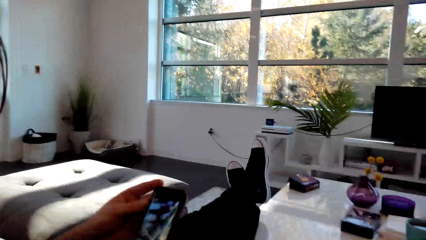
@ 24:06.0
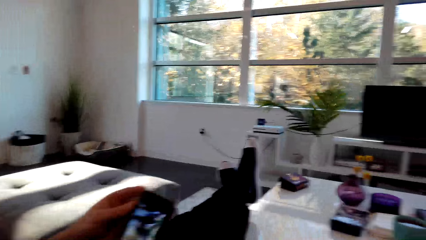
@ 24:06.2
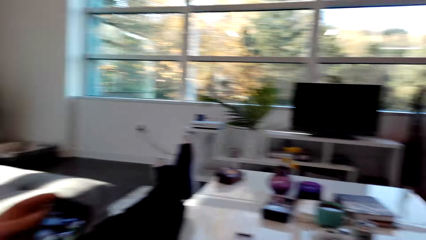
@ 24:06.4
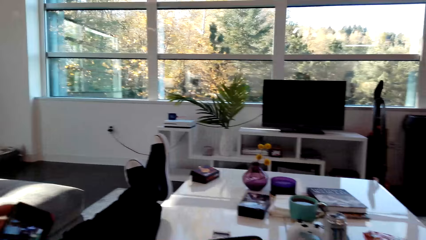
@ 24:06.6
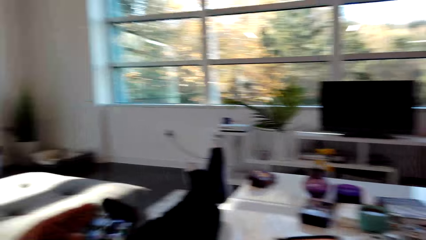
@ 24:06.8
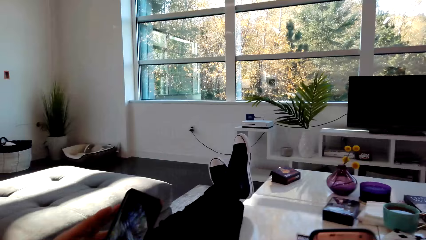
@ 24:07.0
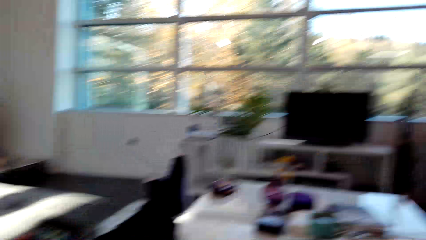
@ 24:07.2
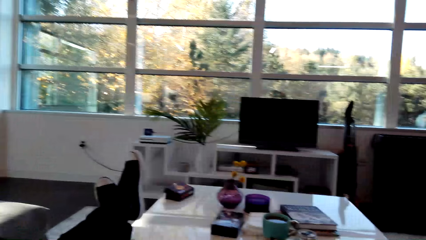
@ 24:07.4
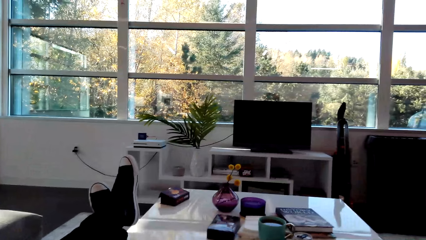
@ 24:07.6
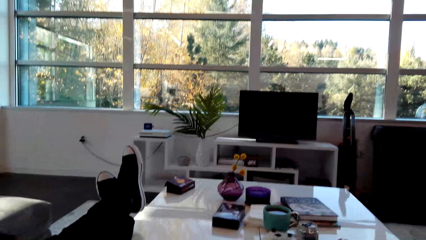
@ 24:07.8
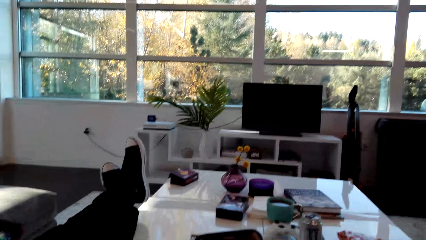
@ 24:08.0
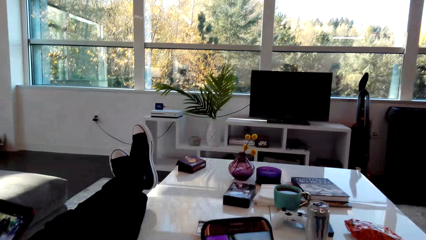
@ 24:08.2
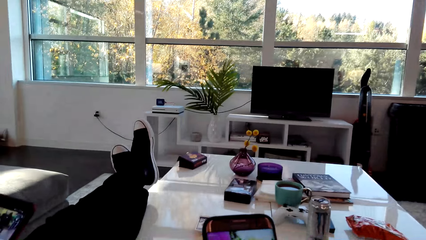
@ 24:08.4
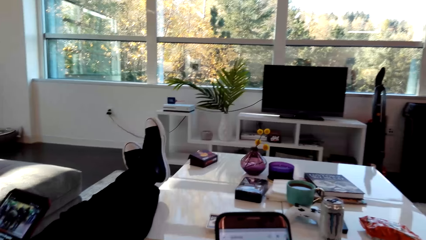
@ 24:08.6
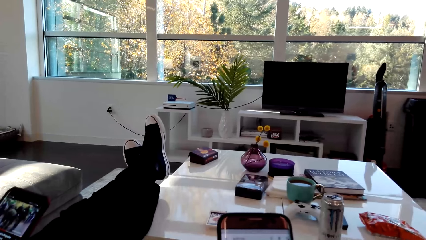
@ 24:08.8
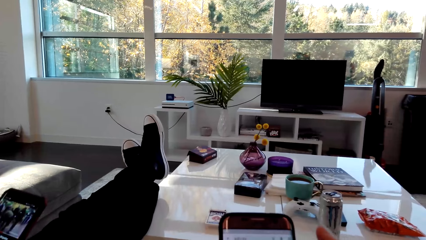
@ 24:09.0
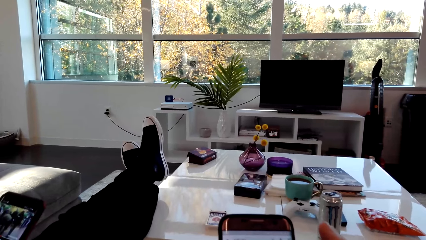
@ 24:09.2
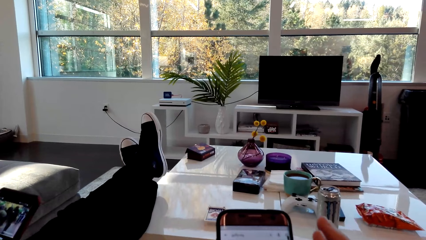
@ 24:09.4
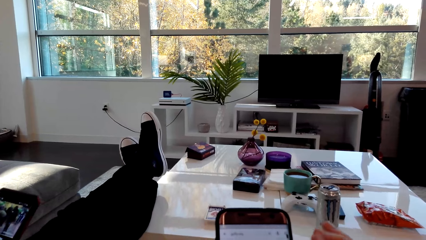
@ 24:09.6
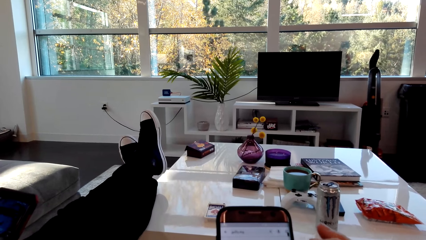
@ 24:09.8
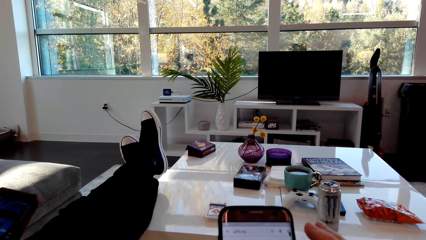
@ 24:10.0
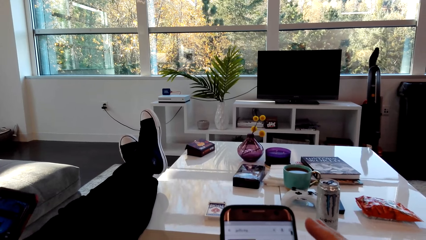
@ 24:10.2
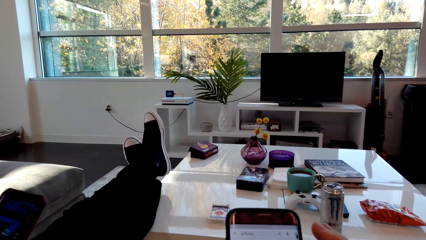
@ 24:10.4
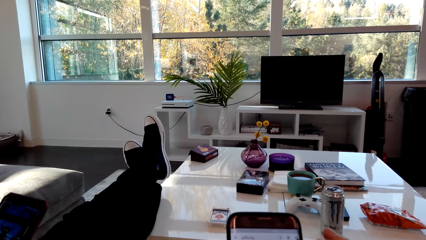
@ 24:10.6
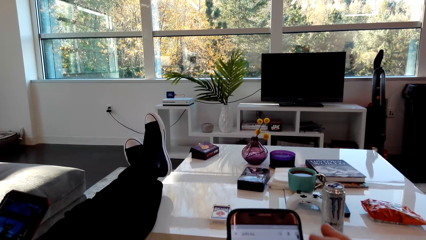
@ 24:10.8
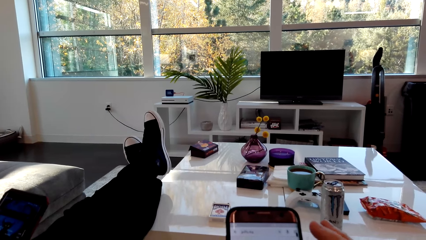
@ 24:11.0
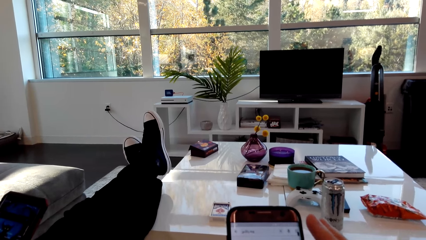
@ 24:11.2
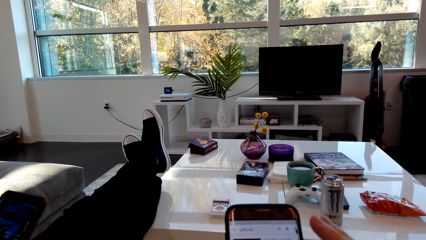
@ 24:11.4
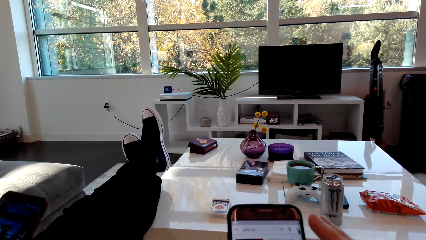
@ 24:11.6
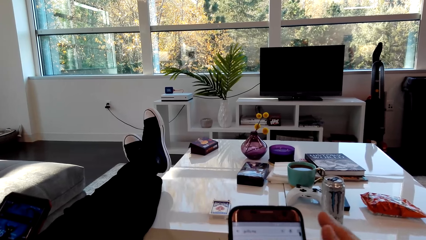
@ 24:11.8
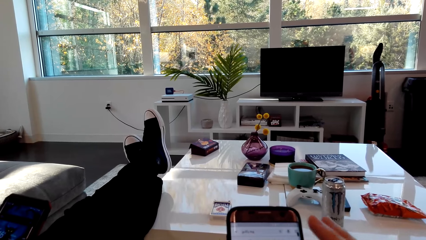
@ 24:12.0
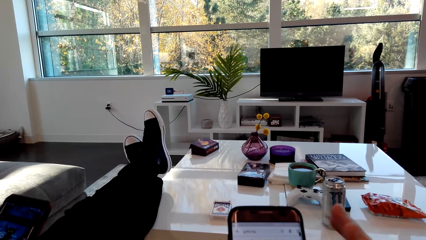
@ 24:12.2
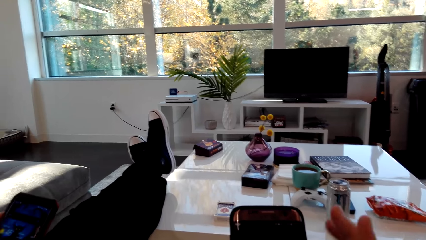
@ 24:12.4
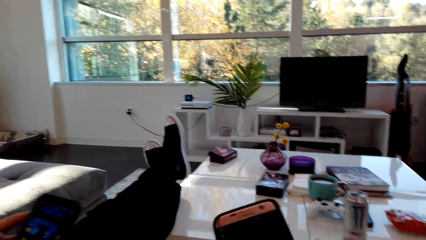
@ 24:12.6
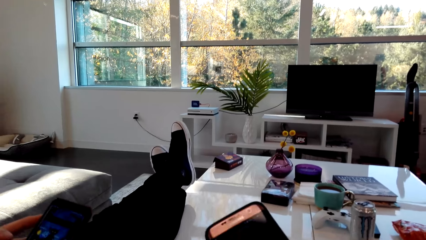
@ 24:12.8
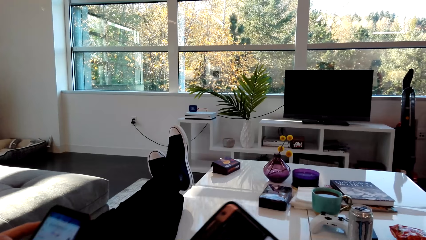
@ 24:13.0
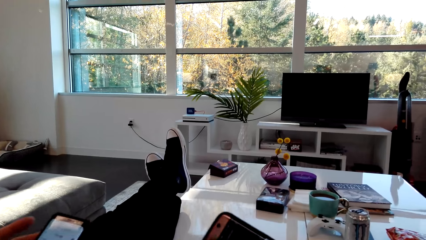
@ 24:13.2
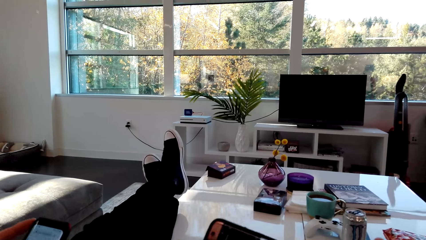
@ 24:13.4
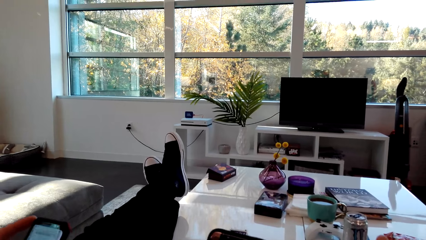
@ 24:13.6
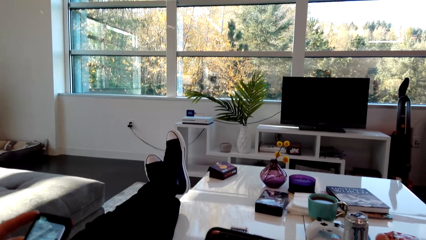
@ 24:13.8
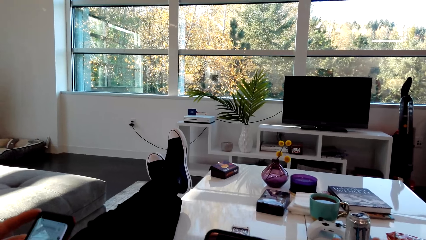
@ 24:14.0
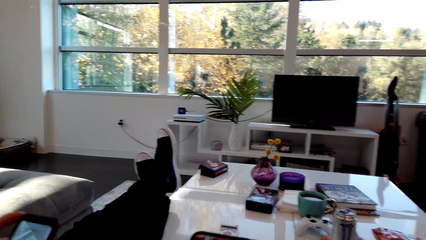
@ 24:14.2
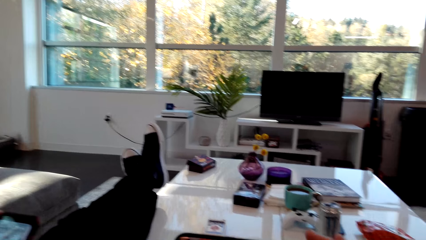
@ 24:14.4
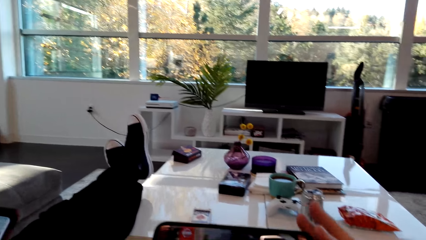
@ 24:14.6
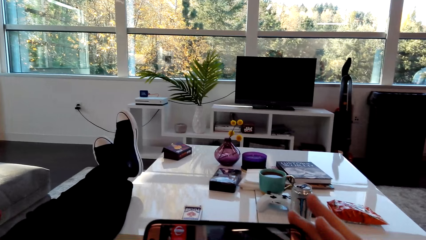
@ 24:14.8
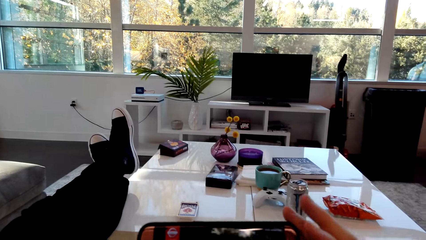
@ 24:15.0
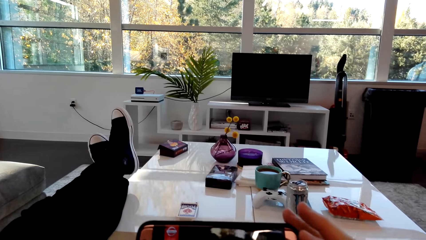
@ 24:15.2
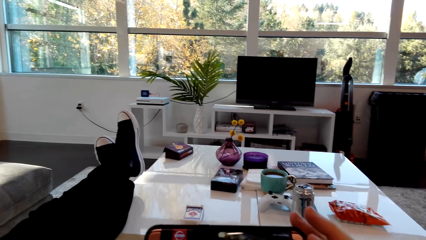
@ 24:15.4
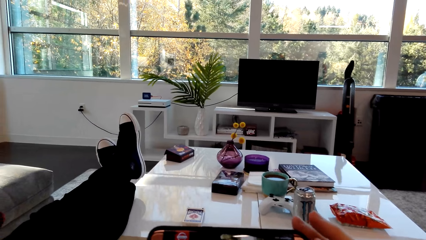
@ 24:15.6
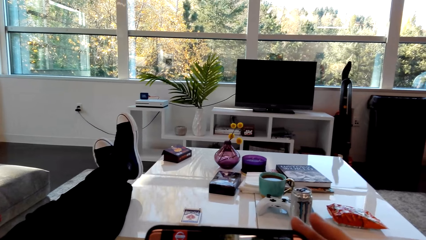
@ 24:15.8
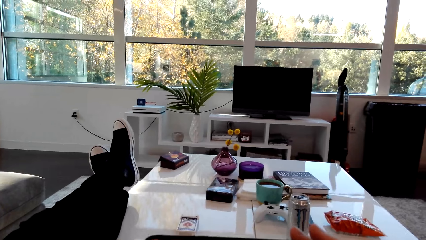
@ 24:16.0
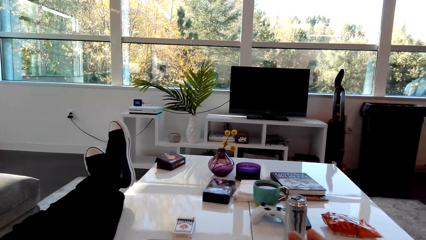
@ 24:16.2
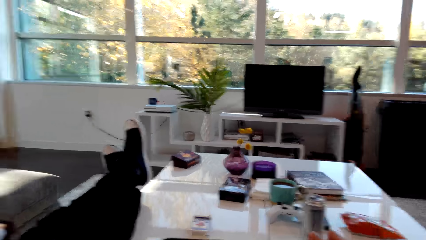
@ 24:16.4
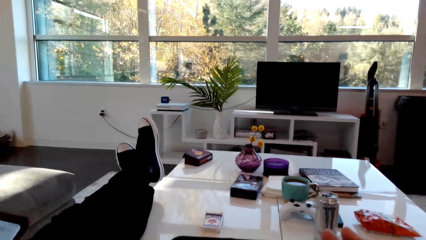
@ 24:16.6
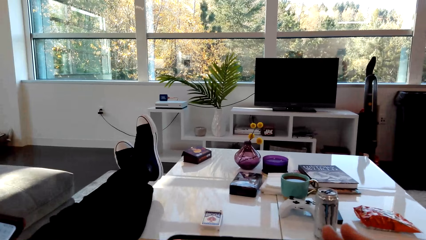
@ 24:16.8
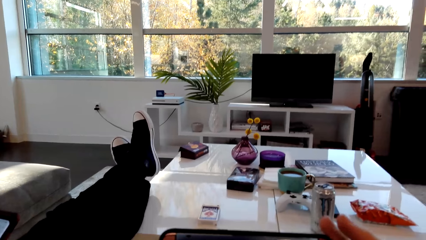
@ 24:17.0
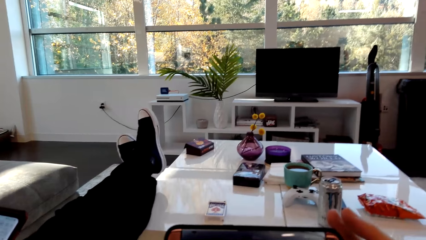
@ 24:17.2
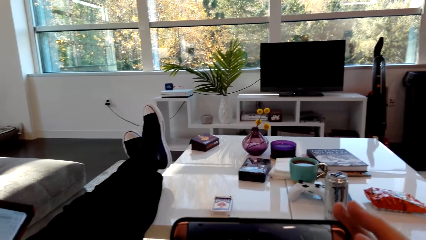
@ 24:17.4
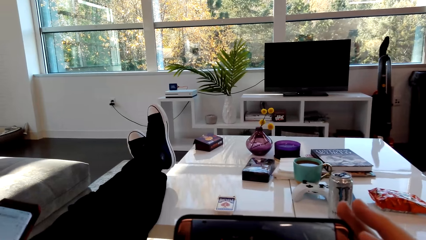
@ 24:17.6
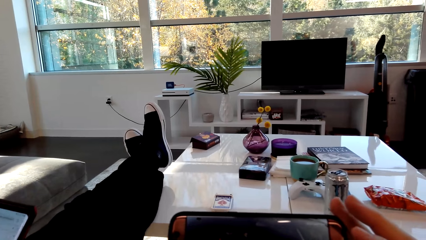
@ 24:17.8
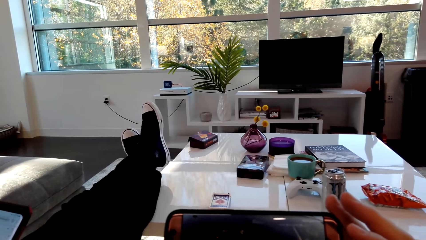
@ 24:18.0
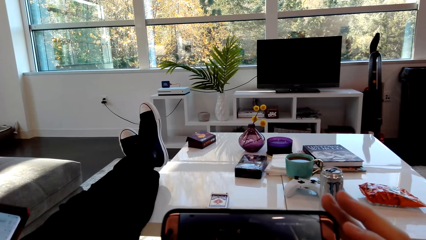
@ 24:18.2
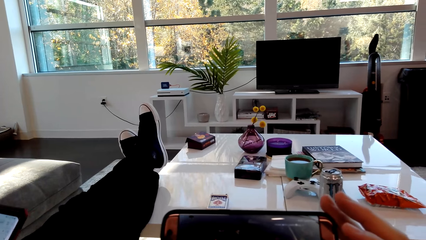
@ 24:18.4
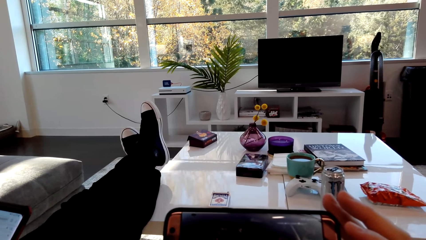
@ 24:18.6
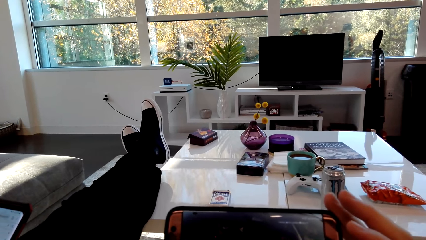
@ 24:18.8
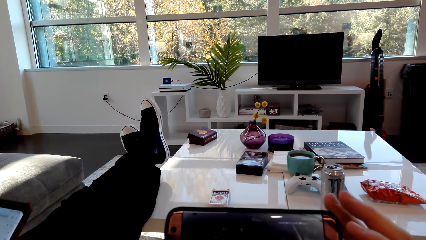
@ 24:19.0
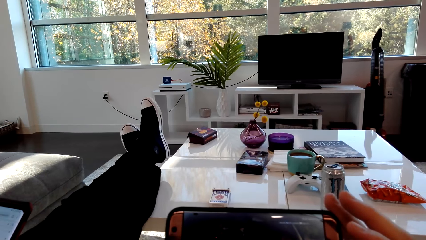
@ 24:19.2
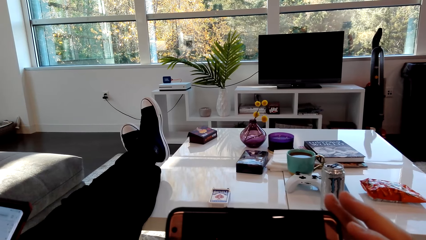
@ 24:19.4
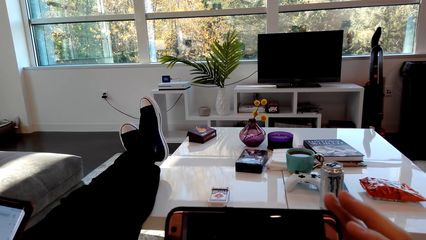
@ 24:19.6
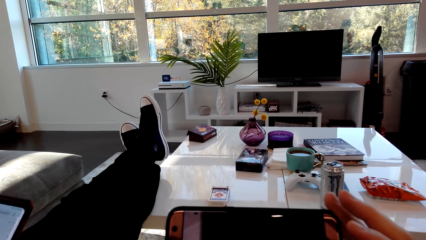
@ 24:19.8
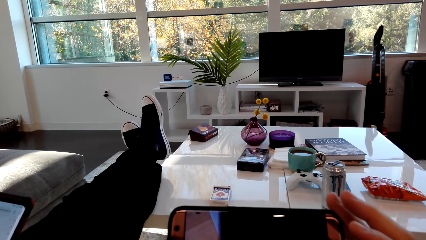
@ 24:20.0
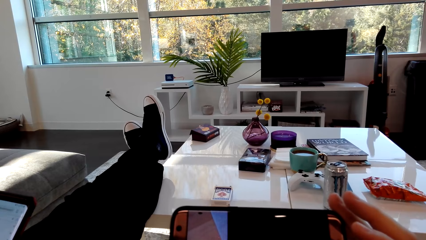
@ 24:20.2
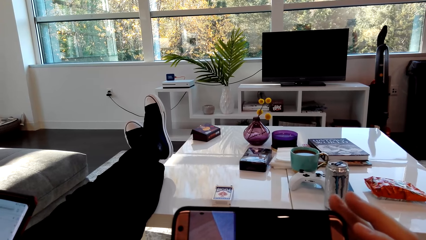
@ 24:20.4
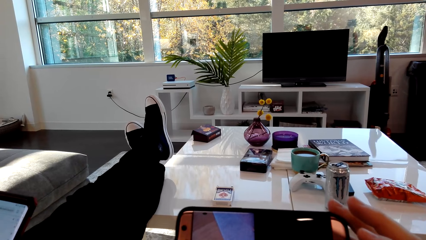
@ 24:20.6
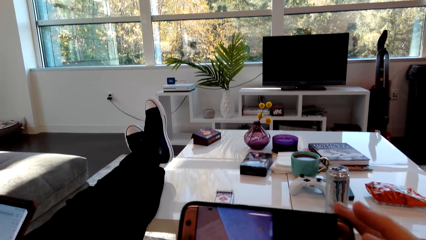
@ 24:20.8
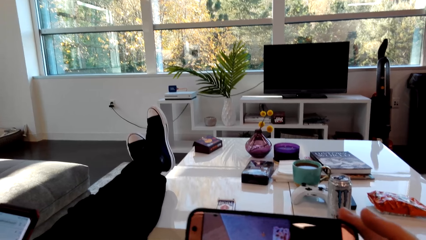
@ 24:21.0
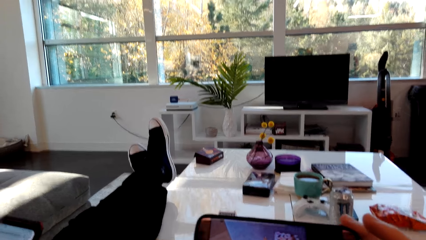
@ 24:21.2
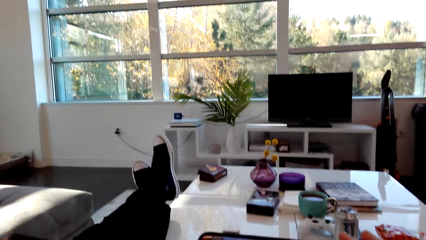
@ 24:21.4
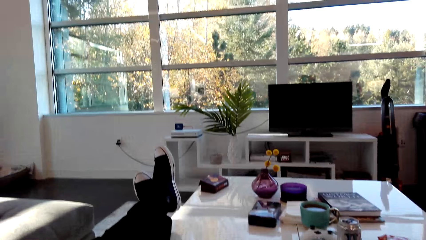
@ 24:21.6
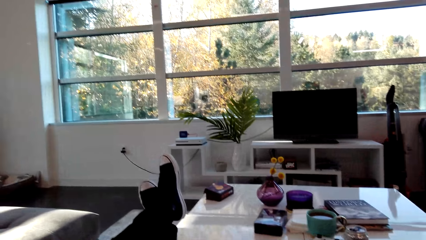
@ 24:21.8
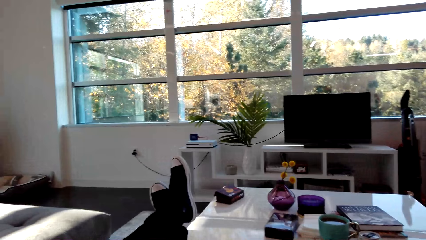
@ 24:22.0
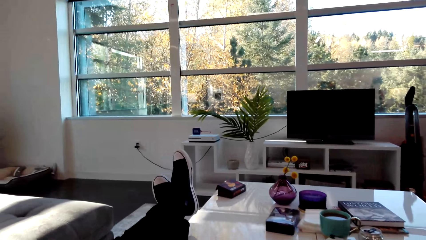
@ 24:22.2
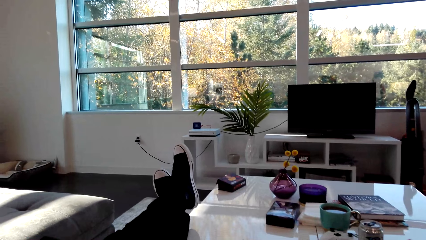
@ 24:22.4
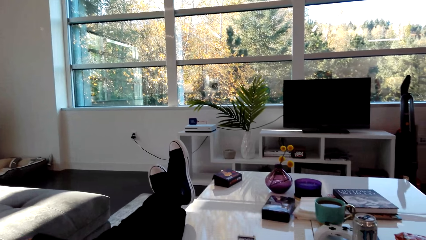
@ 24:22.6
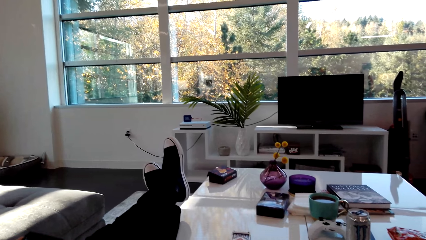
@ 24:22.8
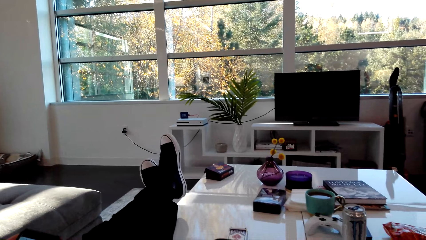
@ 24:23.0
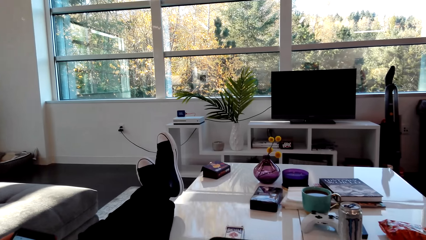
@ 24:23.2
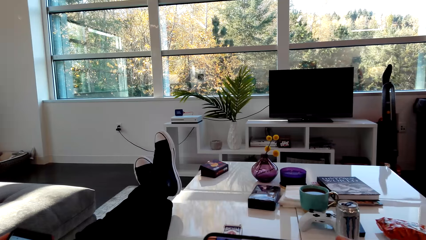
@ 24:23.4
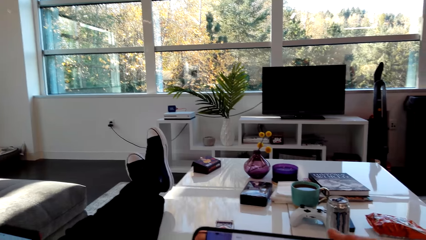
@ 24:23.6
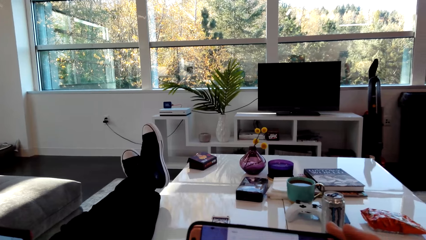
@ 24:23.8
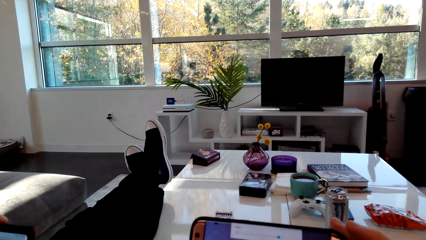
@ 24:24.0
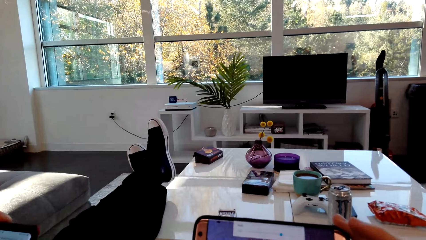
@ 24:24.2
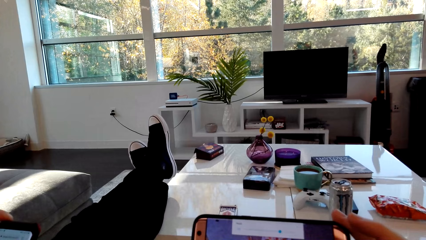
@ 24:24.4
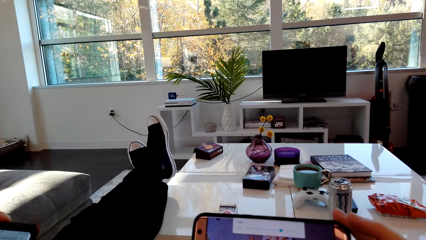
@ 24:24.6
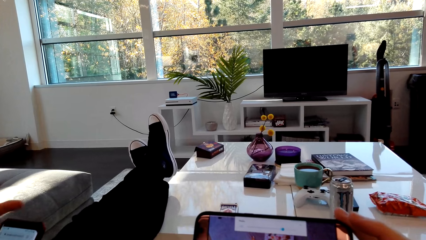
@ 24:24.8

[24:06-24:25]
The camera wearer dialogs with a person. They operate a phone. They watch a video on the phone. They watch a movie in the phone.
